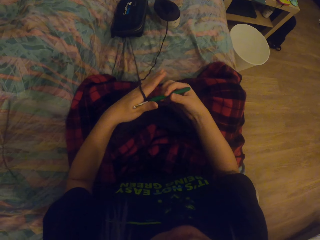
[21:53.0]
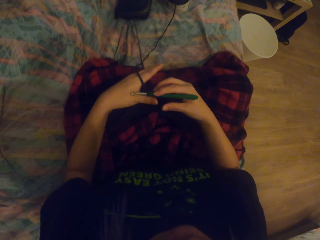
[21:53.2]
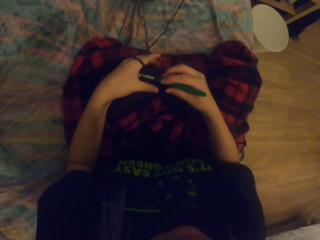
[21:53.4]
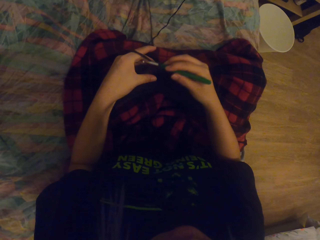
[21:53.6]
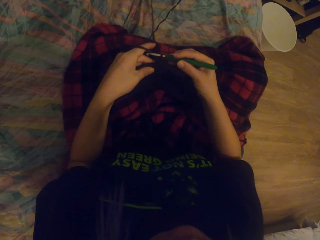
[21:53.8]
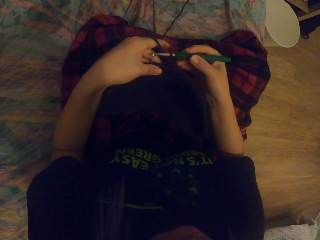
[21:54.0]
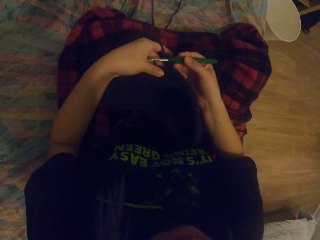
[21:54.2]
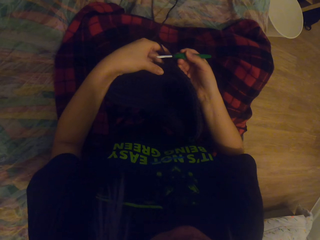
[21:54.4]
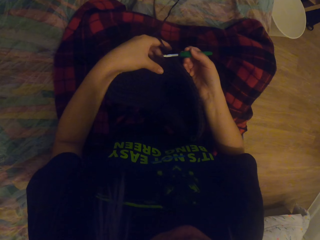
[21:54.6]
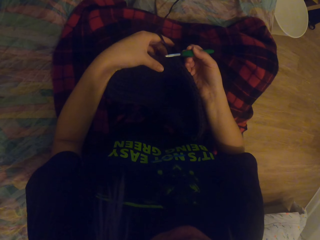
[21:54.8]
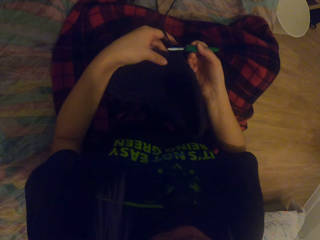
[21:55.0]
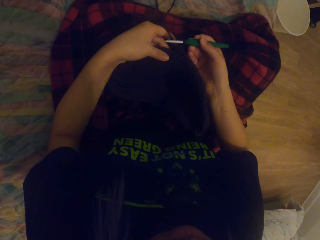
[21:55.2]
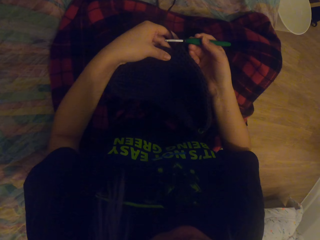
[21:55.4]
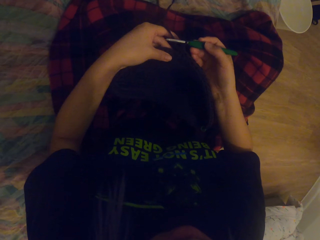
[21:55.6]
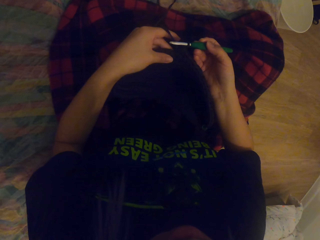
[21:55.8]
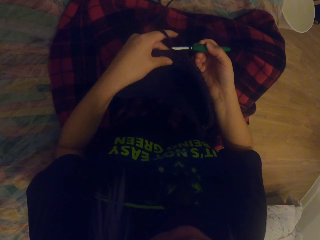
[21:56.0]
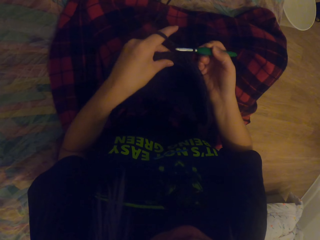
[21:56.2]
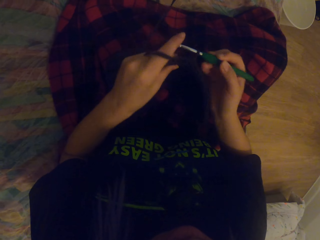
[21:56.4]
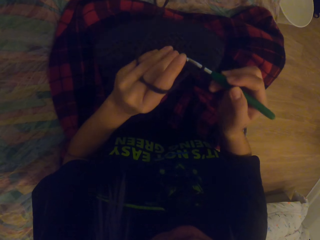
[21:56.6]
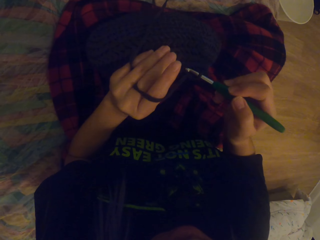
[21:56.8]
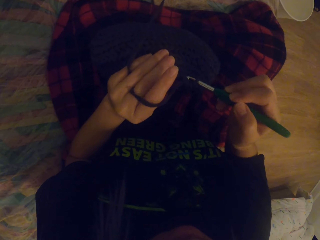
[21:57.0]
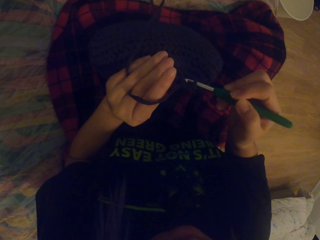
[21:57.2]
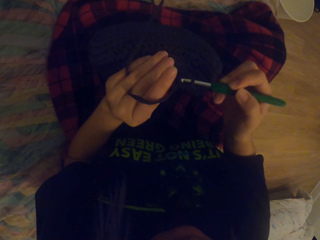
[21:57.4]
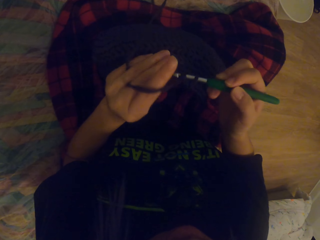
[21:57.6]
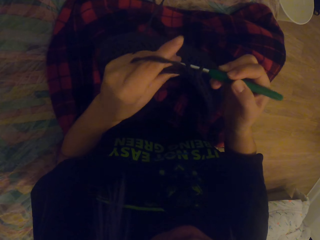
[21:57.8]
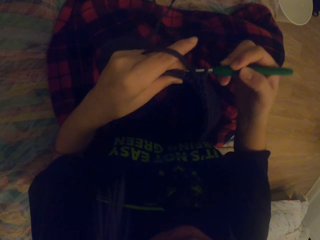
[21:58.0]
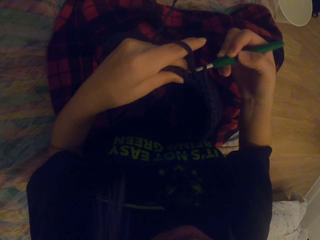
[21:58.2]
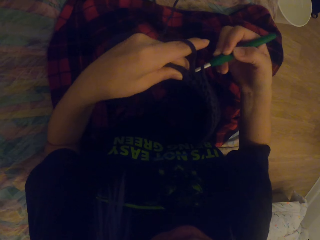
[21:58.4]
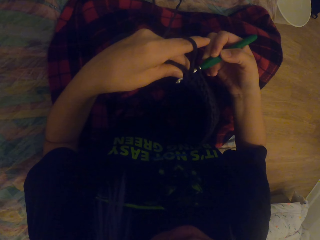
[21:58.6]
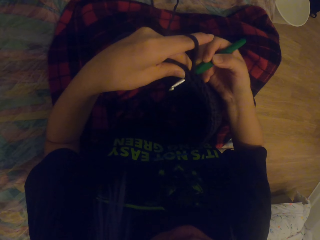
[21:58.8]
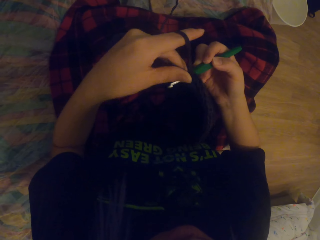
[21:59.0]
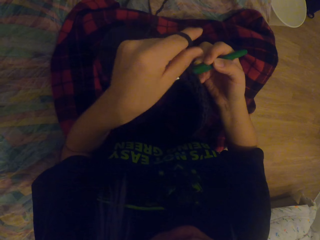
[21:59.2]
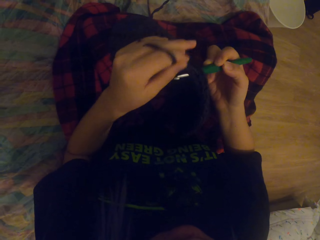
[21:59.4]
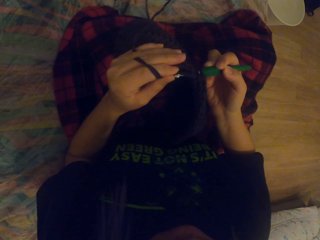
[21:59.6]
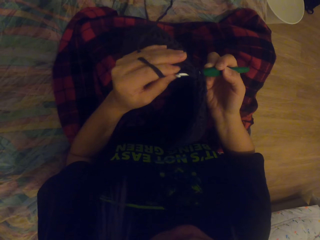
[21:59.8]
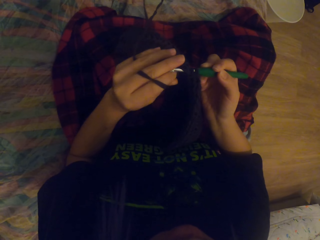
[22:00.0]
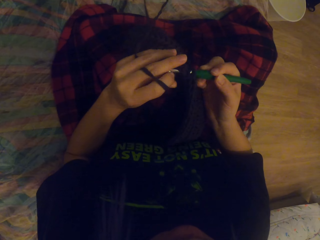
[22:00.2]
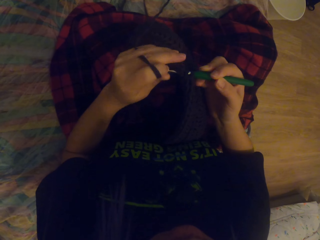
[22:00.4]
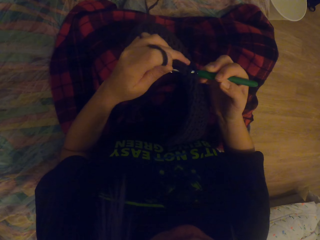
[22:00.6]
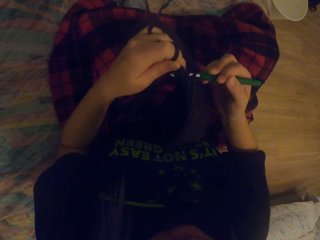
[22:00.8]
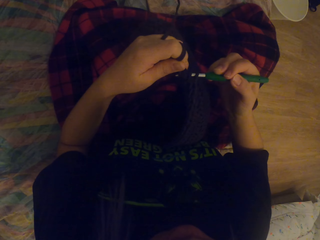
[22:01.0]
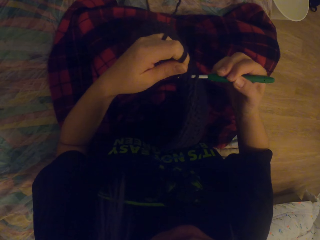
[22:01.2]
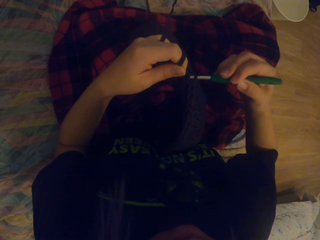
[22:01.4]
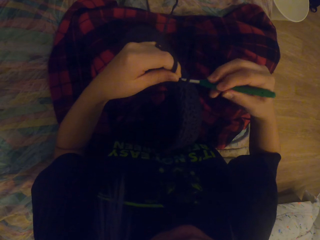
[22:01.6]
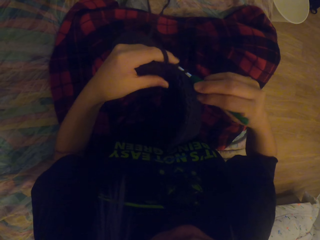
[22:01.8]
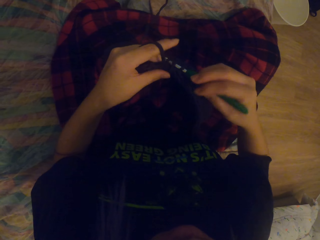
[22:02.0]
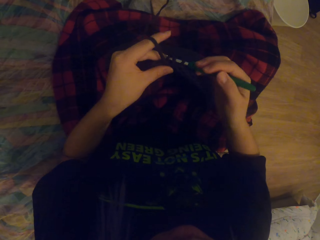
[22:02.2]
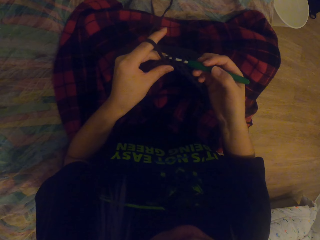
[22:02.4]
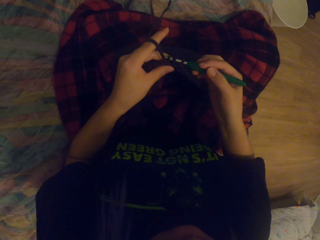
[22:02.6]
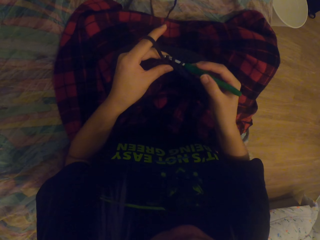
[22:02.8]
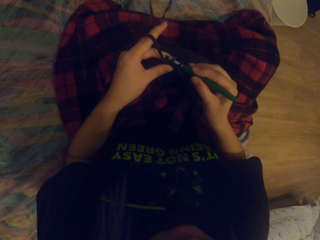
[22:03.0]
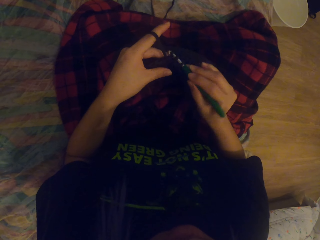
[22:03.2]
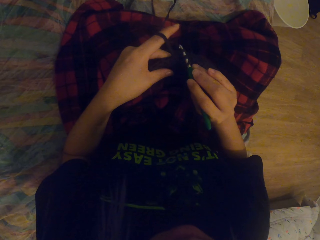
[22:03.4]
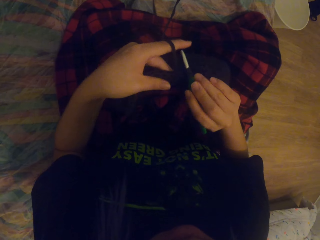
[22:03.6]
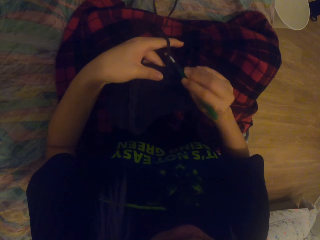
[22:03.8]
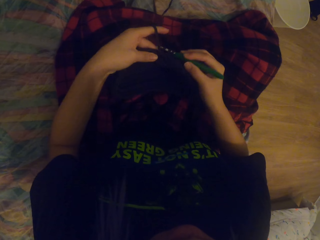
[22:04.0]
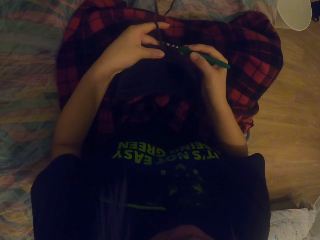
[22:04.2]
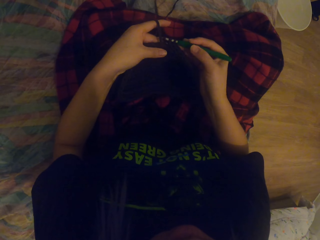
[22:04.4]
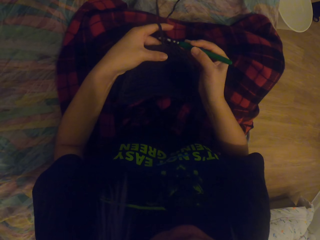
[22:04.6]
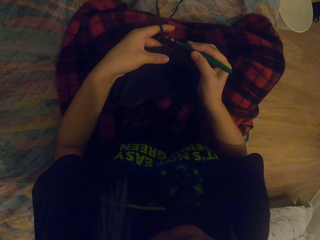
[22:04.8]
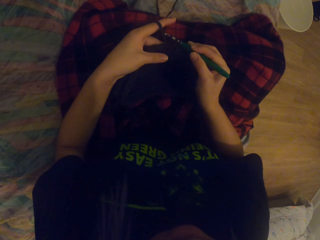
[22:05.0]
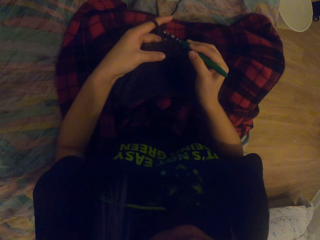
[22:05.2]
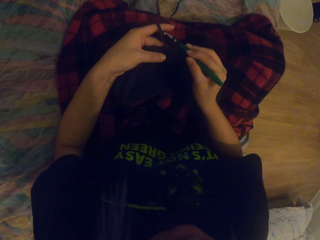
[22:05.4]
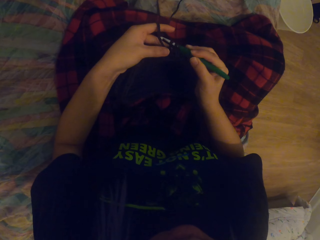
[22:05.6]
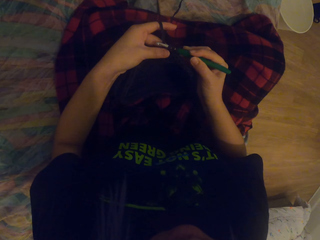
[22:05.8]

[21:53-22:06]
The camera wearer touches the needle. They knit the fabric with the needle. They look at the fabric. They knit the fabric with the needle. They roll the thread on the needle. They knit the fabric with the needle.

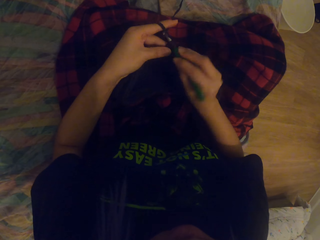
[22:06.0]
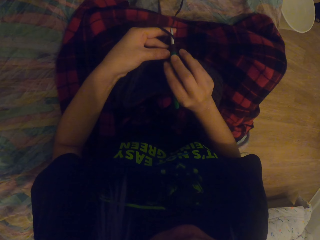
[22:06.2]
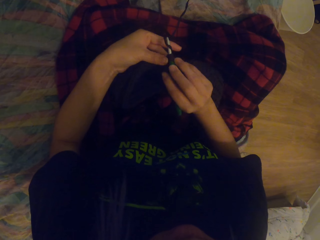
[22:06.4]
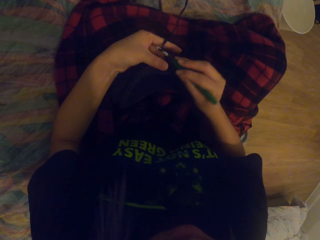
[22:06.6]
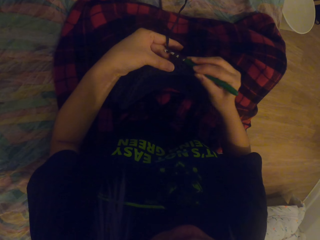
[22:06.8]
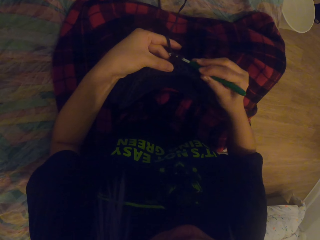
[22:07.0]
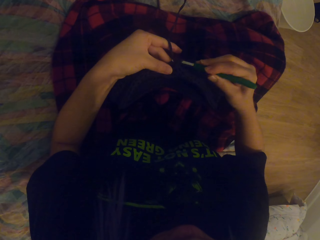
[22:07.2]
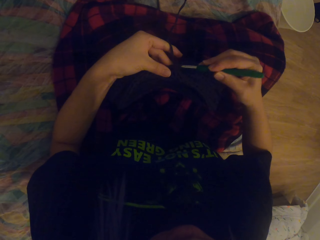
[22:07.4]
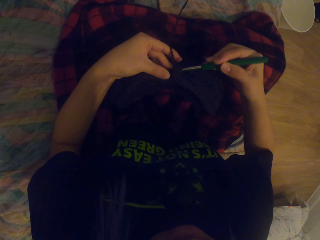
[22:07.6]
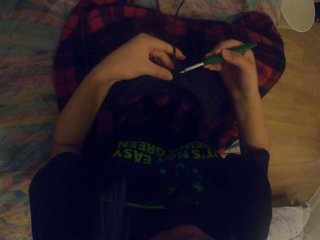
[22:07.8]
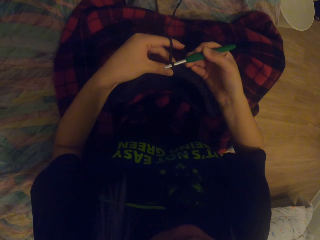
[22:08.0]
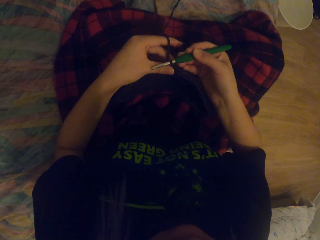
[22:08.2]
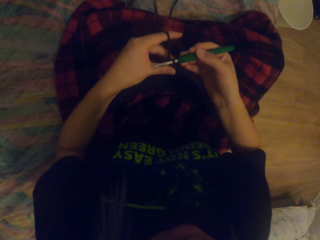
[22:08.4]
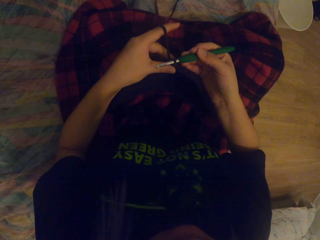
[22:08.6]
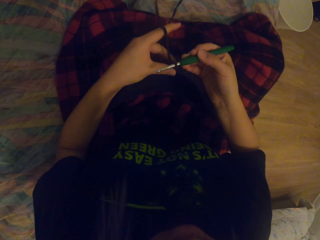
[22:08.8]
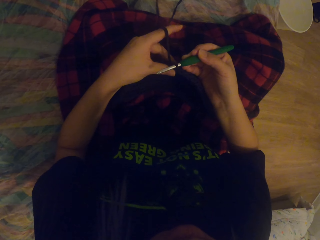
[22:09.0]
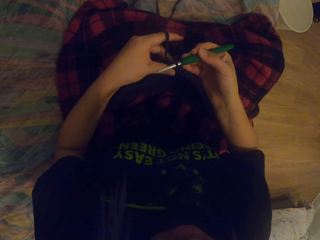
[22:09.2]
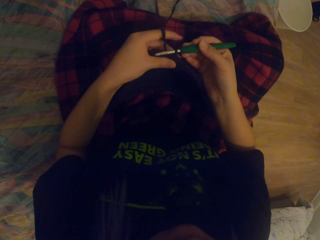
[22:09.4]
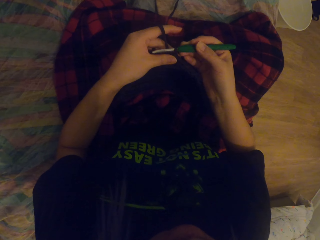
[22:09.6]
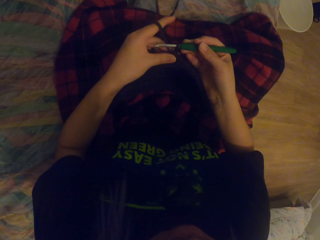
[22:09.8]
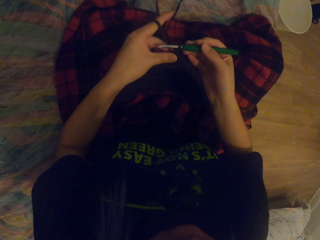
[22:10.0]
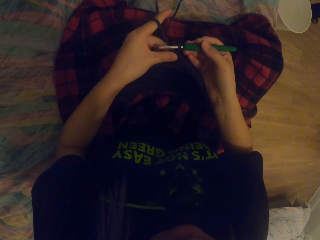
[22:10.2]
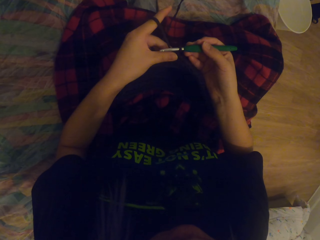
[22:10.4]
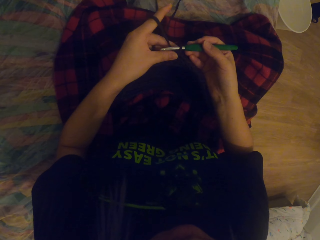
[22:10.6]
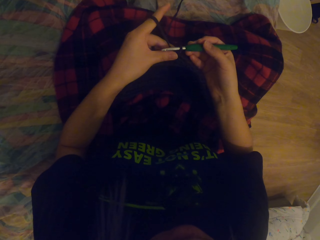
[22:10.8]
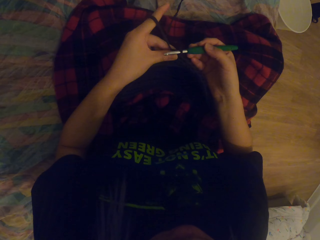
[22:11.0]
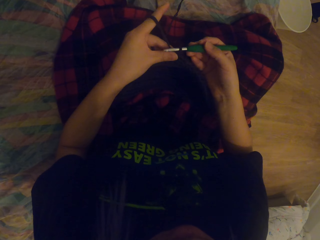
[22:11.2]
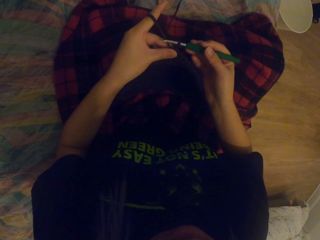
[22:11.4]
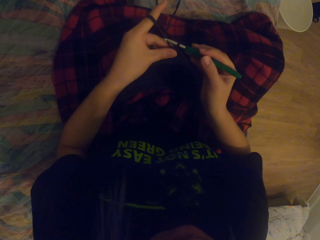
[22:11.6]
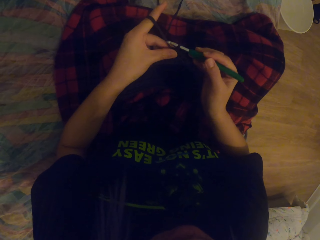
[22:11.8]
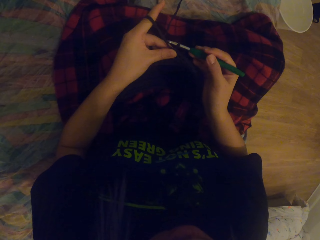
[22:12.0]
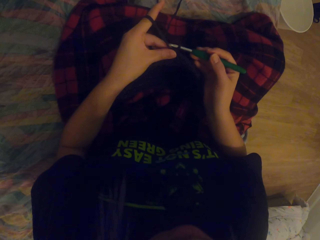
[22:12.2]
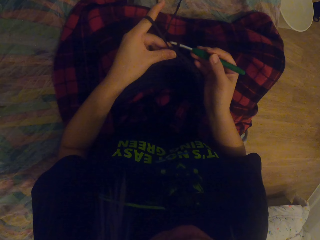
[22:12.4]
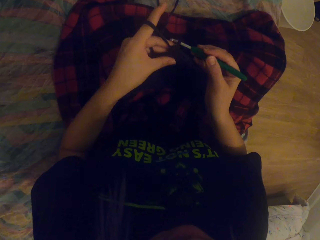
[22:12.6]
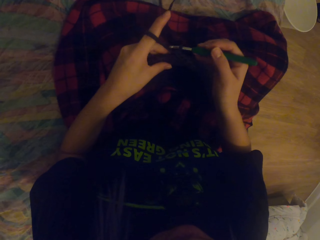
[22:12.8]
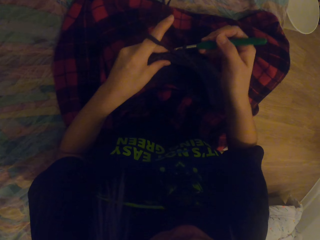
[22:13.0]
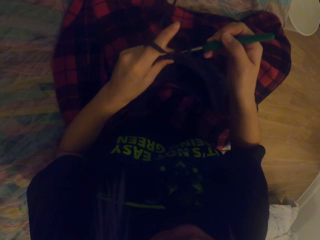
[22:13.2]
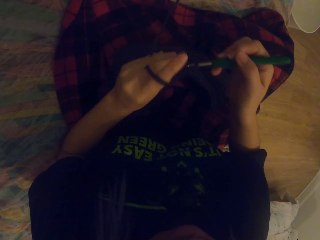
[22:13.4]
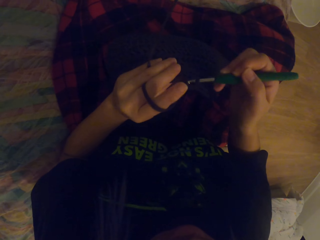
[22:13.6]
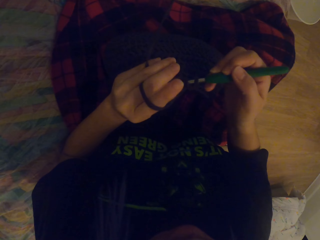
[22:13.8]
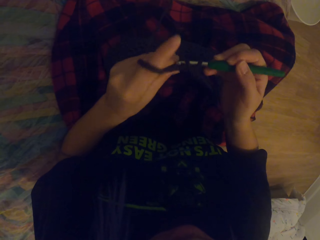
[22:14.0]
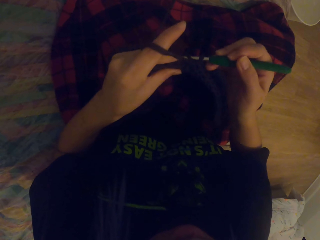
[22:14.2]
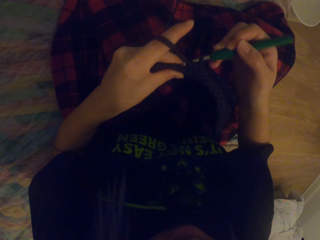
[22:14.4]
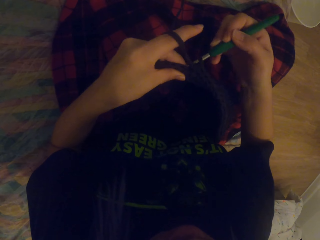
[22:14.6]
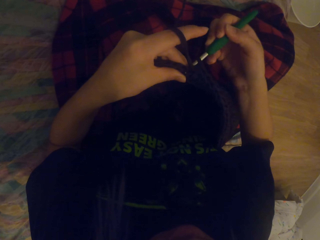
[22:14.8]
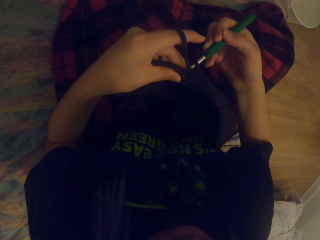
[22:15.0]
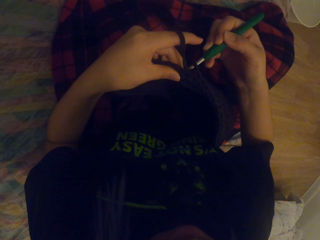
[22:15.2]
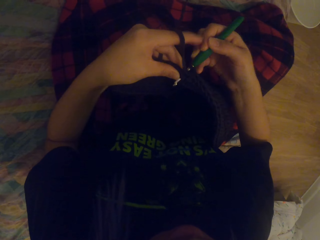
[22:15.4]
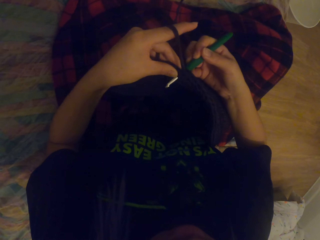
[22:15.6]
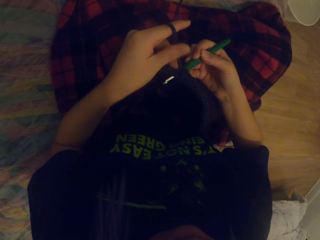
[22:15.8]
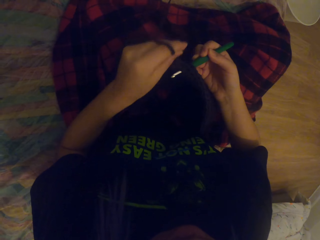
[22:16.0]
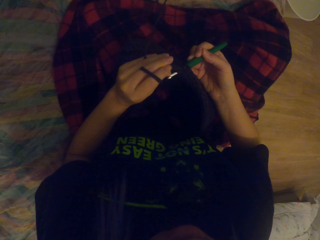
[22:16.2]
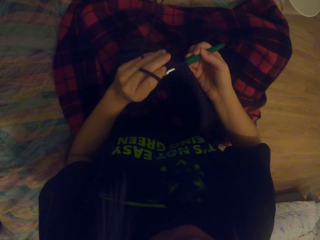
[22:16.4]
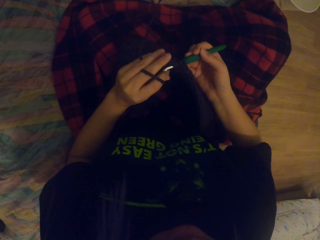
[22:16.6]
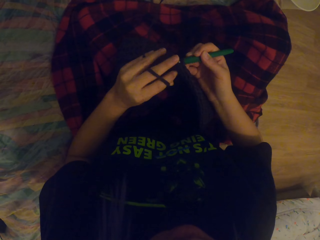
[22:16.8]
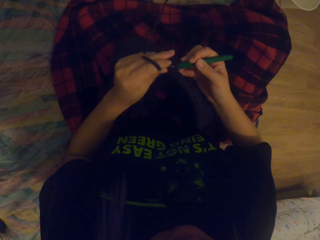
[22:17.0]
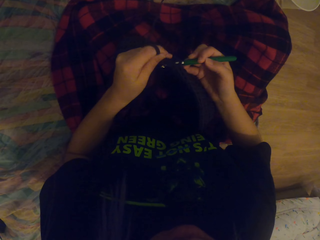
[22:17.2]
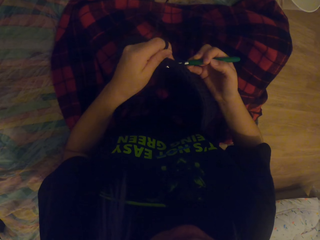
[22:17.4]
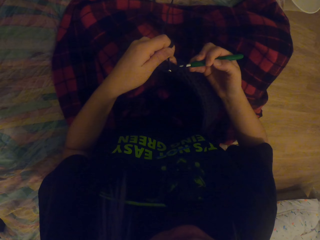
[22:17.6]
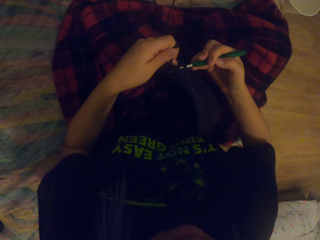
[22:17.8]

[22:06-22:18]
The camera wearer moves the hand. They knit the fabric with the needle. They roll the thread on the needle.
